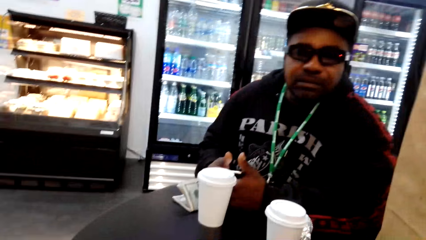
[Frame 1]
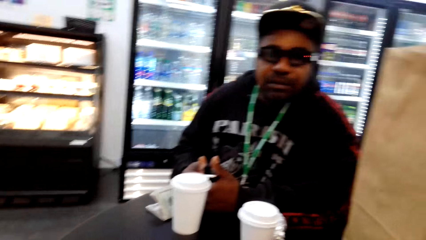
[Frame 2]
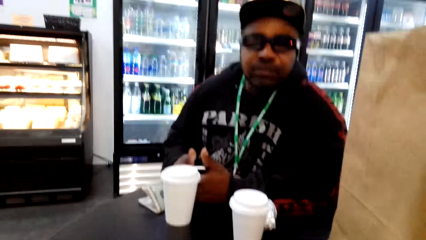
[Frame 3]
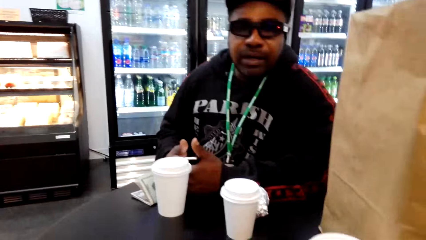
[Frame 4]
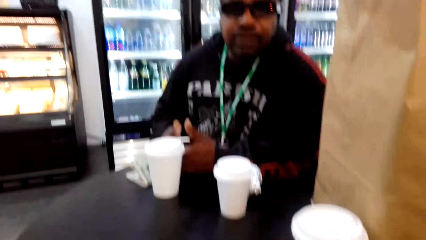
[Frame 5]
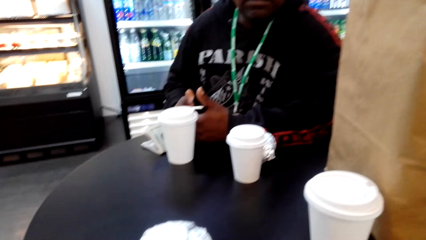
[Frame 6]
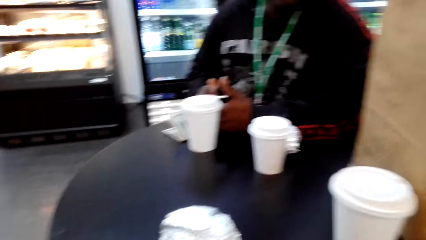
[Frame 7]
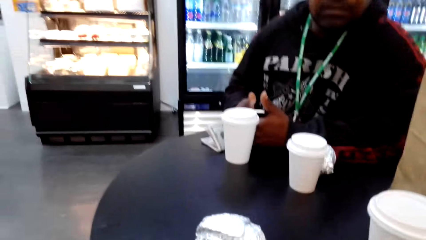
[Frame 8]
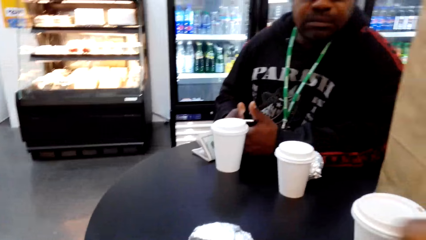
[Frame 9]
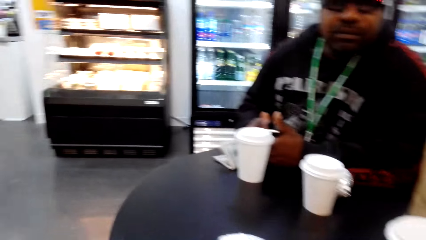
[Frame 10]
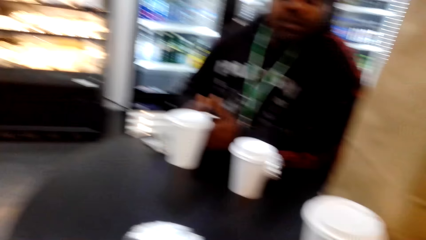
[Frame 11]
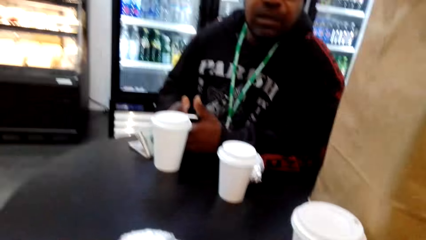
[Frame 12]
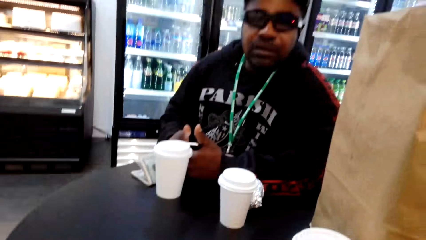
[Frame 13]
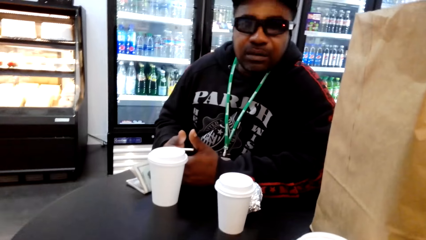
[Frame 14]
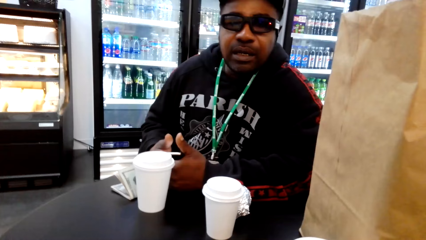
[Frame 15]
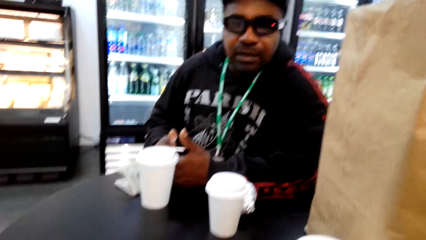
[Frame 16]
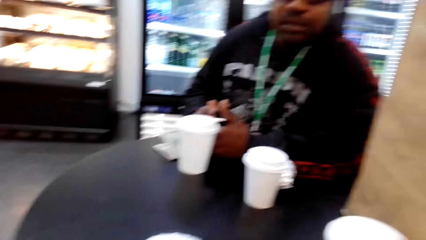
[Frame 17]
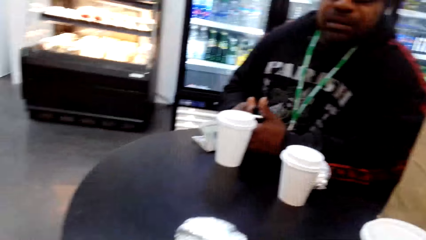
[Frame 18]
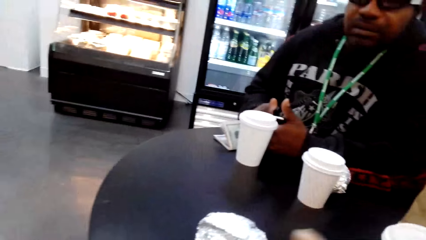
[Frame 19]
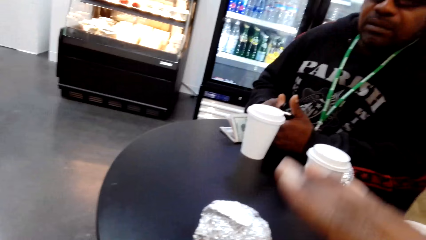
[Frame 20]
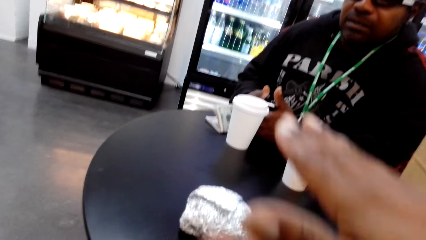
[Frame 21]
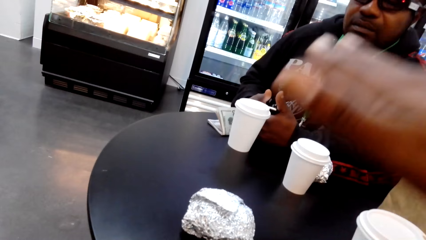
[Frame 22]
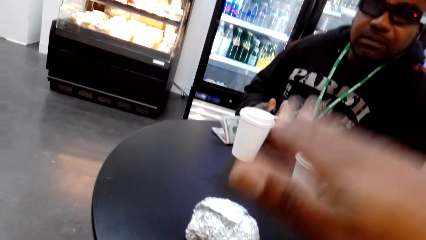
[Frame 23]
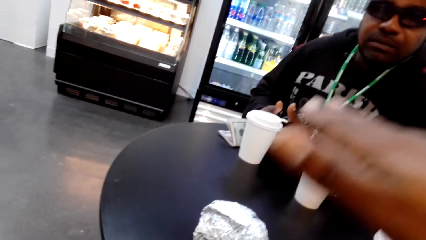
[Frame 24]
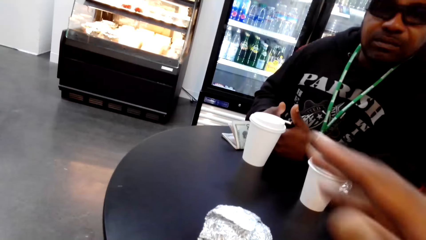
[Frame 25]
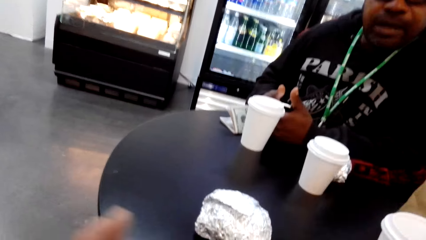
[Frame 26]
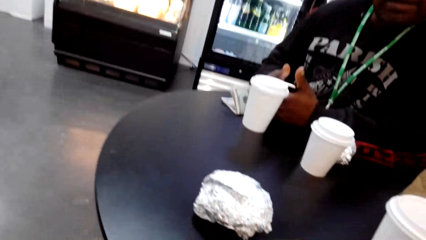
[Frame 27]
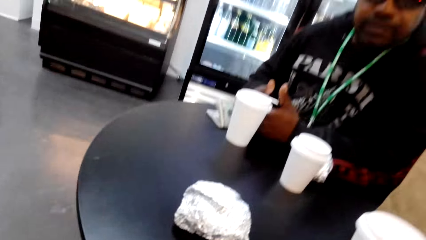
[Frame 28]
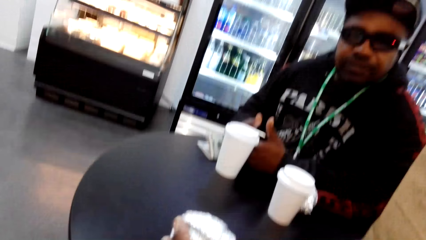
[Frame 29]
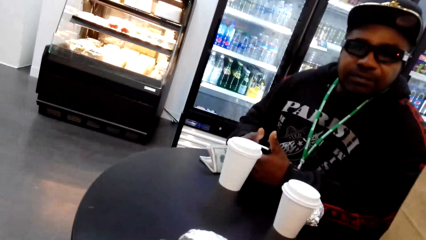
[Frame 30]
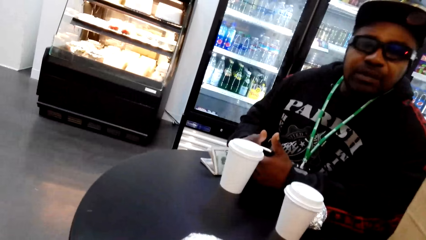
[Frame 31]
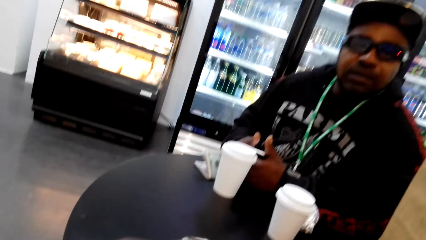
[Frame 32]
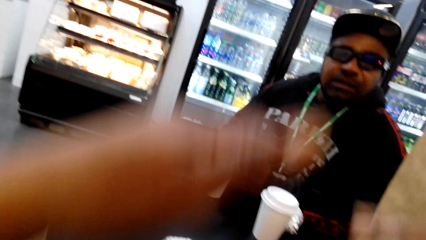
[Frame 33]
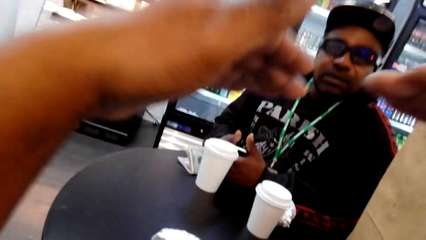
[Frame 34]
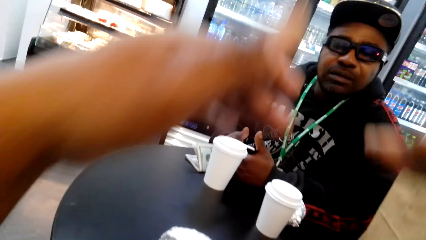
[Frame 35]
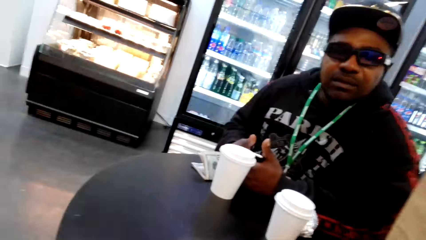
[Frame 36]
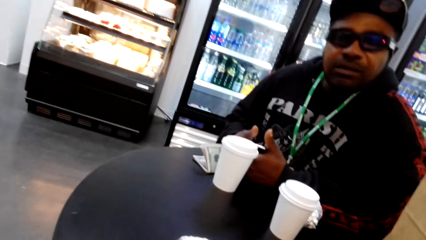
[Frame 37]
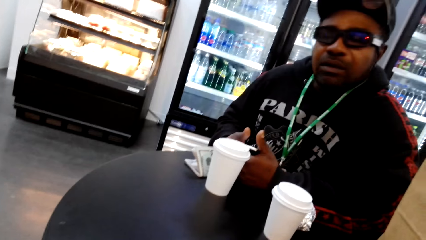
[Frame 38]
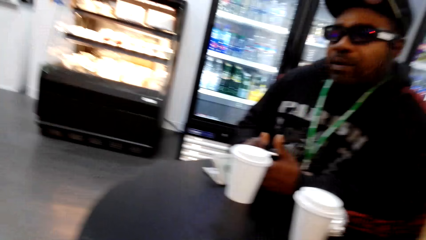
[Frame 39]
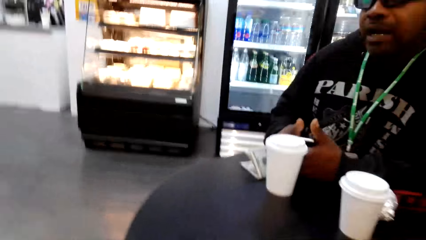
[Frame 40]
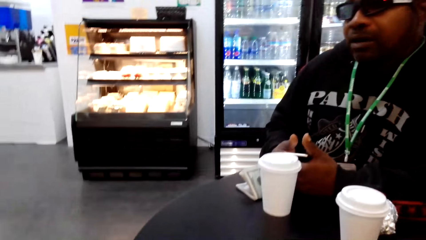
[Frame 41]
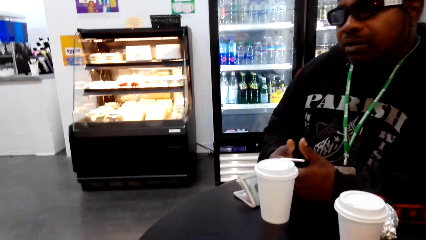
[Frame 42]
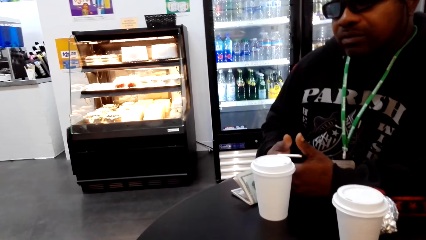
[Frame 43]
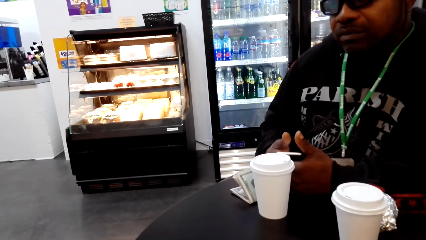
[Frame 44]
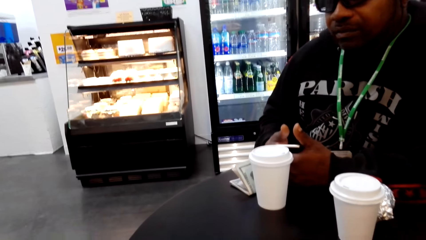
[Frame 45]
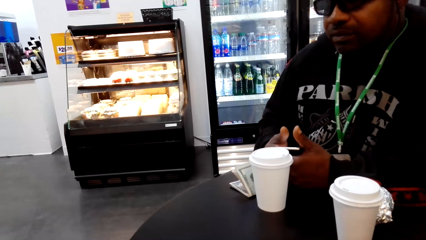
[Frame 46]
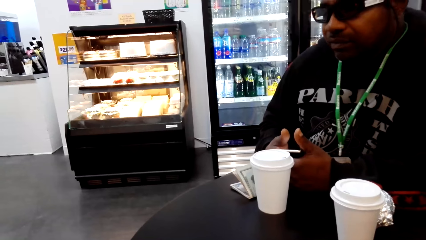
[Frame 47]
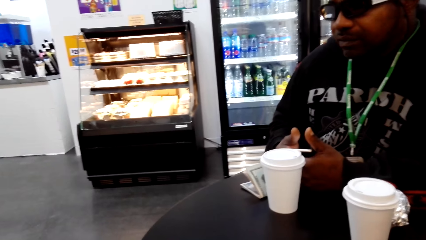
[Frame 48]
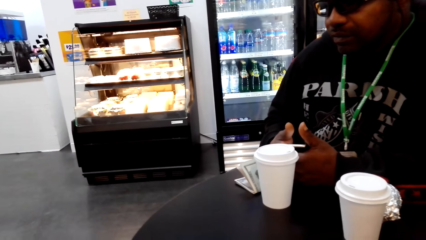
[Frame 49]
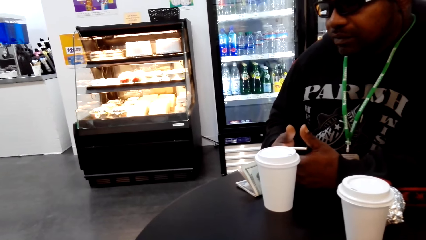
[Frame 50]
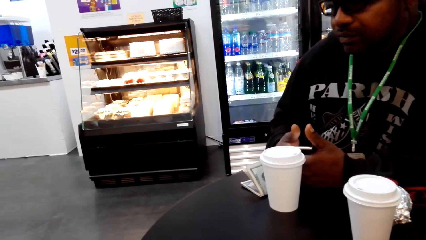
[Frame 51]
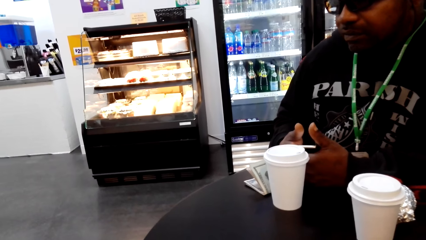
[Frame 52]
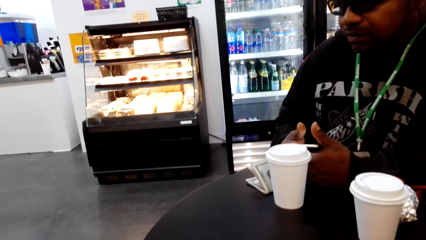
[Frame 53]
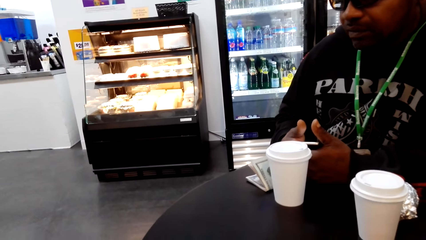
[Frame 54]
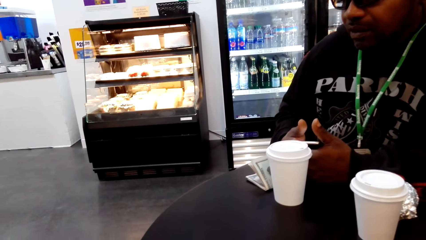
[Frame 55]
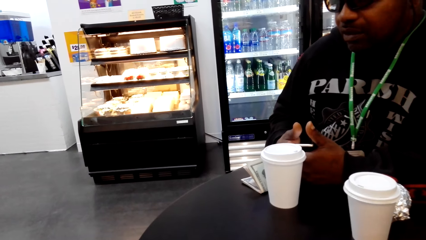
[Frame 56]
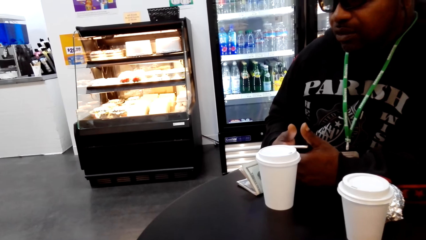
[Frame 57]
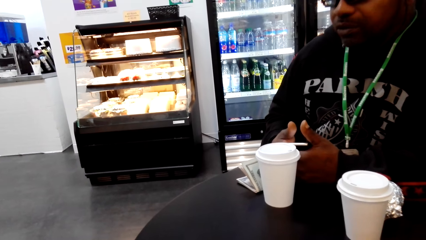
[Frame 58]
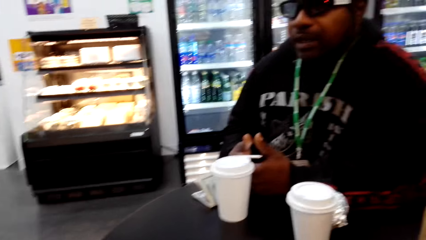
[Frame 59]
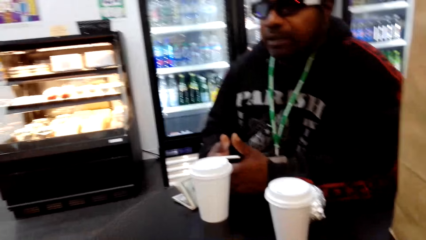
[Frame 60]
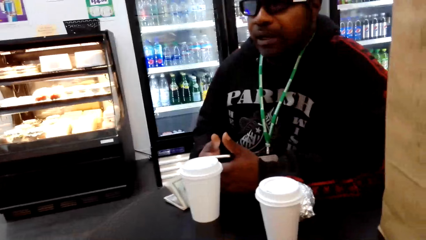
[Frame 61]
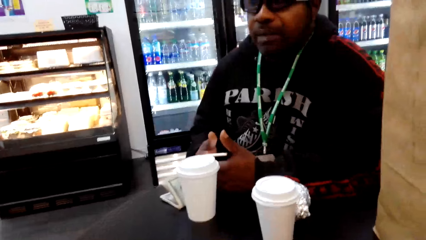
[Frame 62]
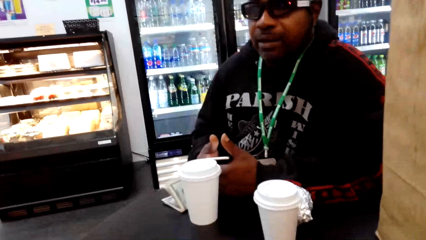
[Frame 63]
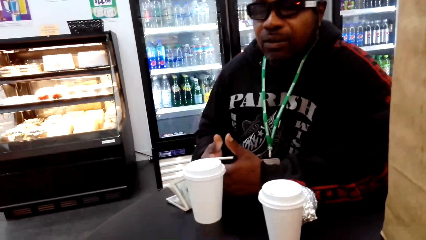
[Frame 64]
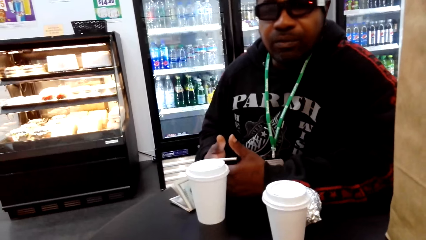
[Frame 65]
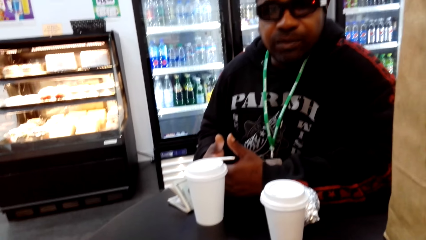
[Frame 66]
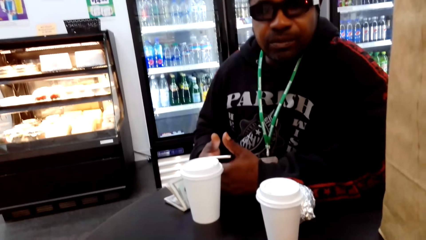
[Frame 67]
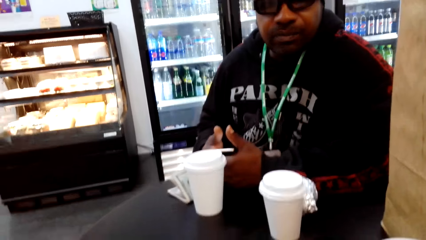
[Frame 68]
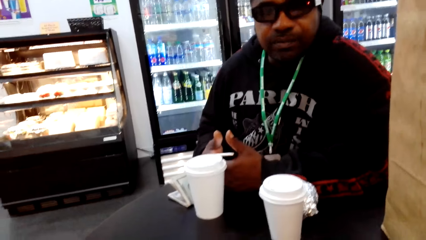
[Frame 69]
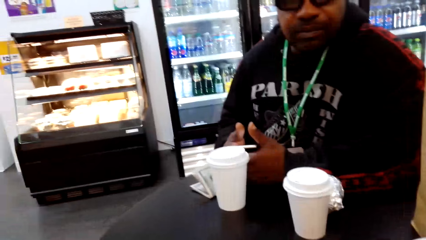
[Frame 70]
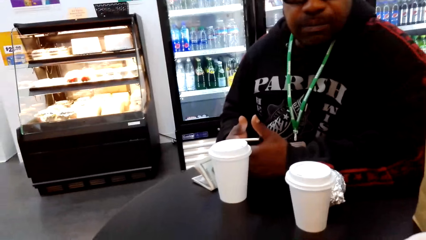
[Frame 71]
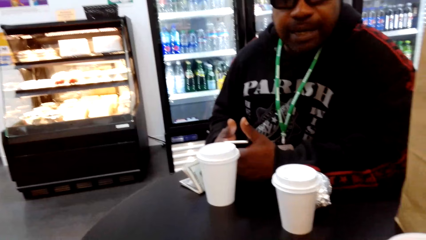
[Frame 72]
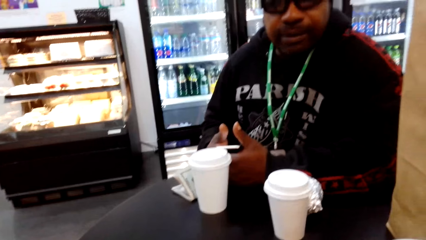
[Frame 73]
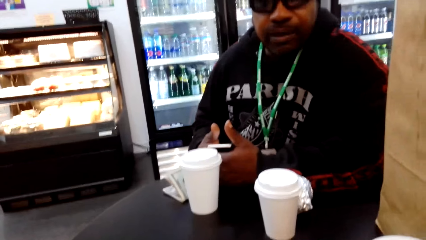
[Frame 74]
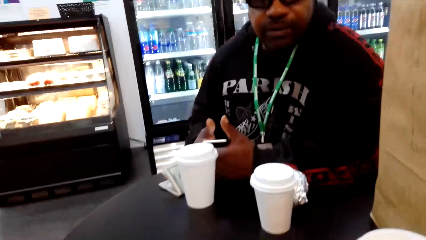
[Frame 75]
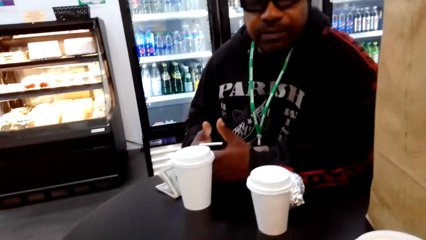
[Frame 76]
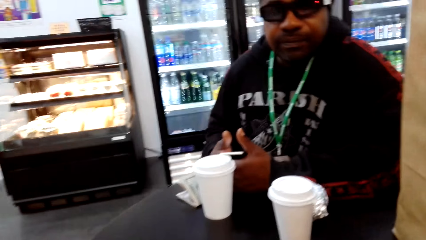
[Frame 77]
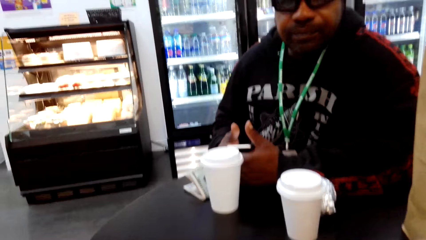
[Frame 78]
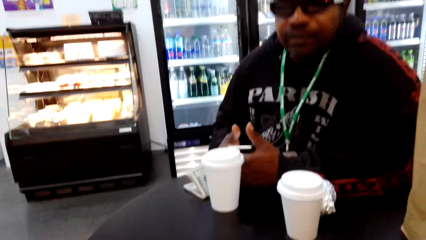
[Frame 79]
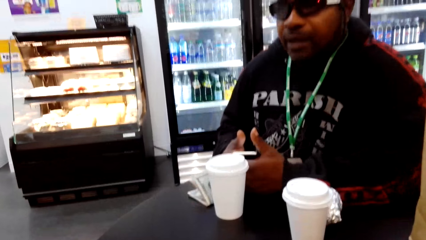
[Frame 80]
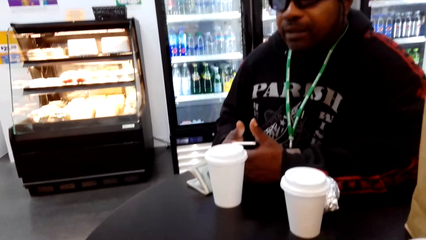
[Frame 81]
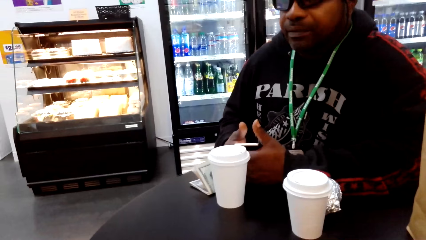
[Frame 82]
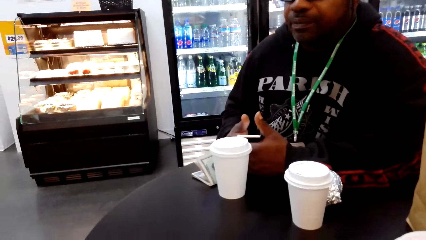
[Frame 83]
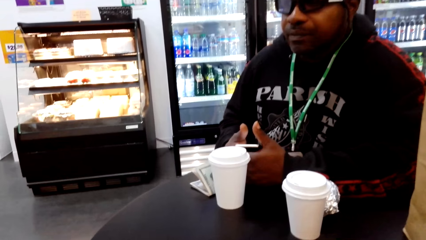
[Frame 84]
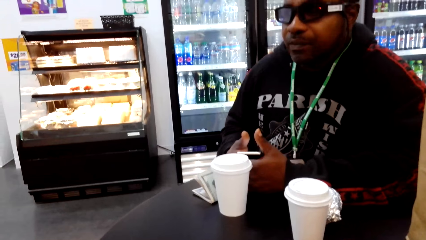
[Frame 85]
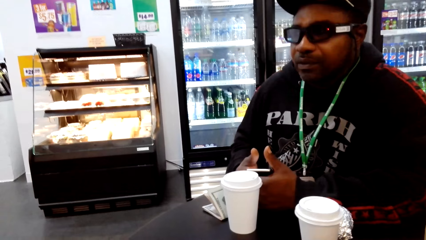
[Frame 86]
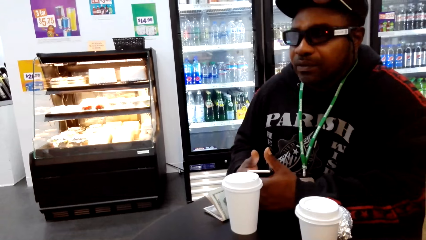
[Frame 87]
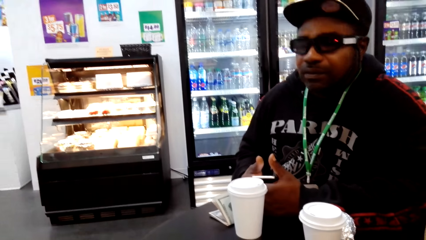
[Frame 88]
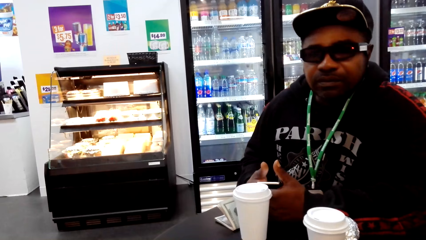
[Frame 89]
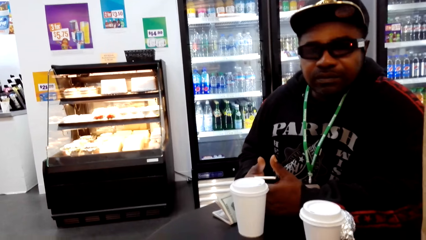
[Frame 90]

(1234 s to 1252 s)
A man speaks to the camera wearer. The camera wearer speaks to the man and raises his hand. The man speaks to the camera wearer. The camera wearer speaks to the man. The man speaks to the camera wearer.
